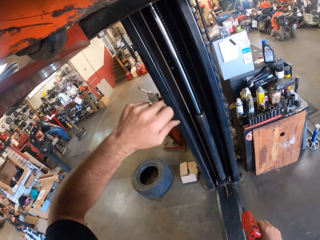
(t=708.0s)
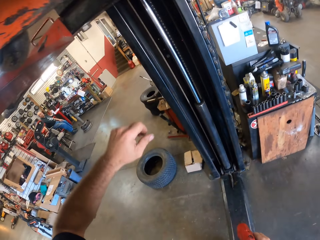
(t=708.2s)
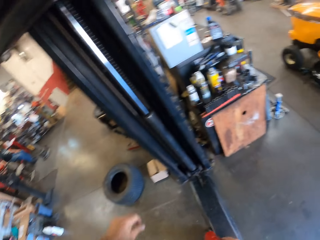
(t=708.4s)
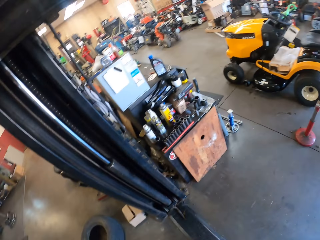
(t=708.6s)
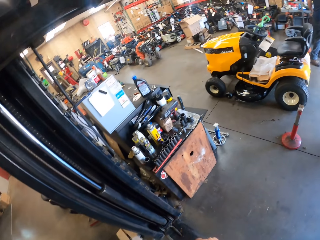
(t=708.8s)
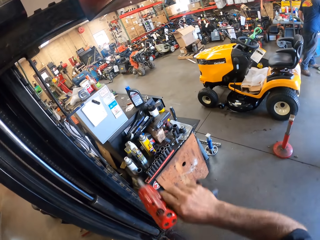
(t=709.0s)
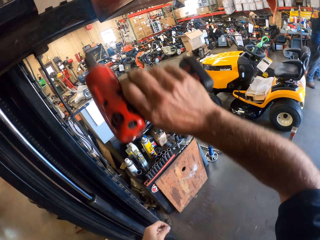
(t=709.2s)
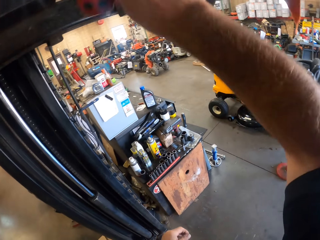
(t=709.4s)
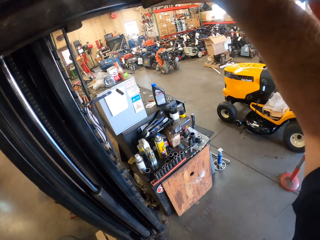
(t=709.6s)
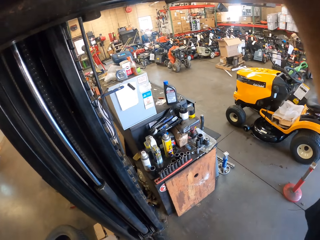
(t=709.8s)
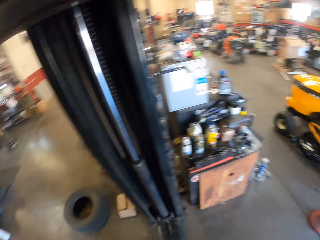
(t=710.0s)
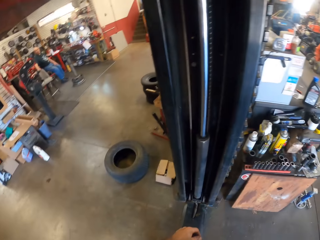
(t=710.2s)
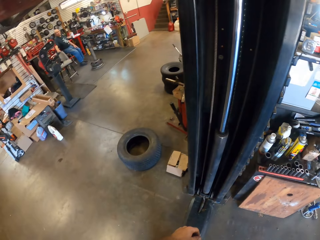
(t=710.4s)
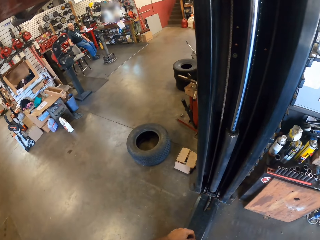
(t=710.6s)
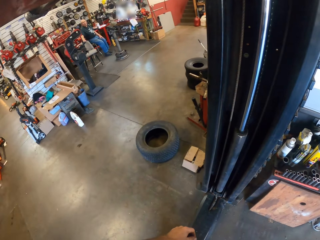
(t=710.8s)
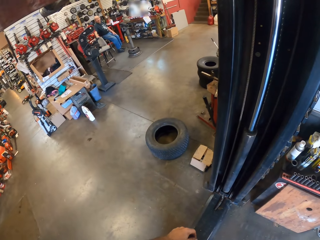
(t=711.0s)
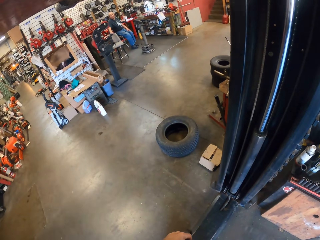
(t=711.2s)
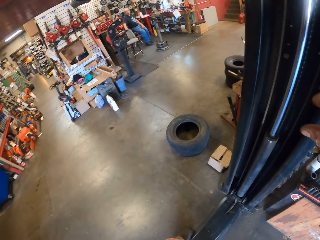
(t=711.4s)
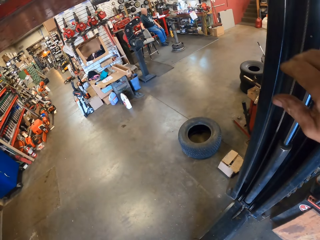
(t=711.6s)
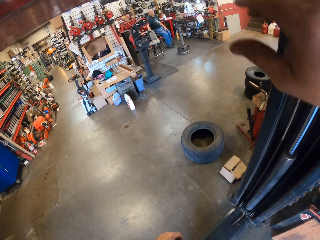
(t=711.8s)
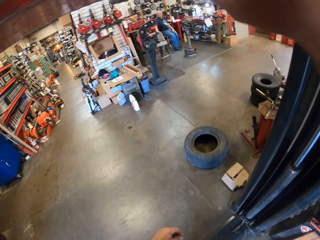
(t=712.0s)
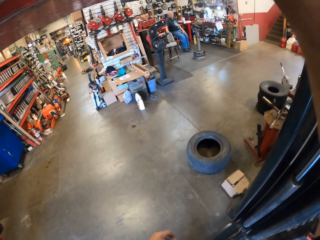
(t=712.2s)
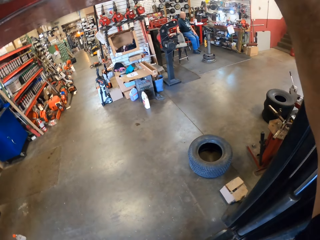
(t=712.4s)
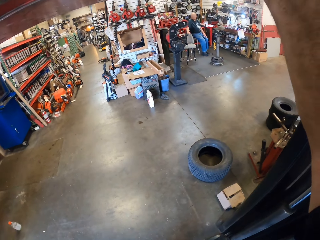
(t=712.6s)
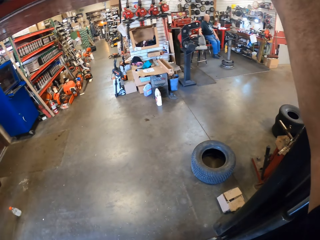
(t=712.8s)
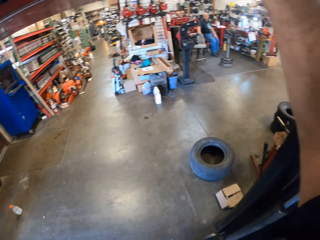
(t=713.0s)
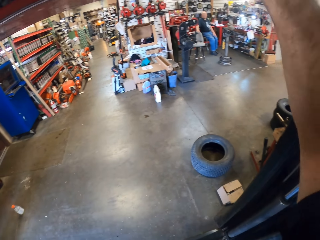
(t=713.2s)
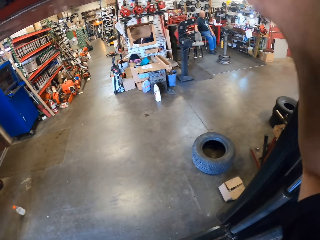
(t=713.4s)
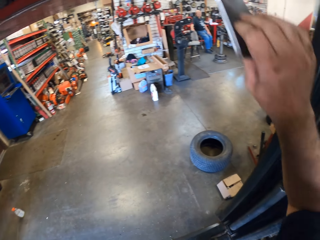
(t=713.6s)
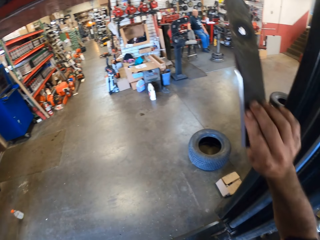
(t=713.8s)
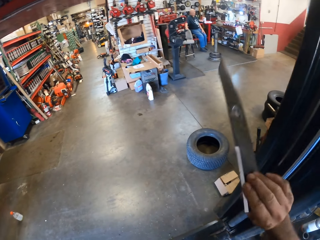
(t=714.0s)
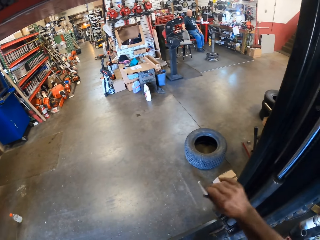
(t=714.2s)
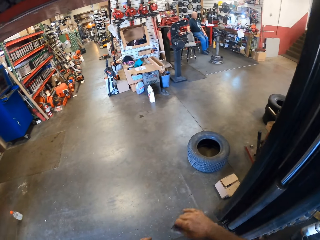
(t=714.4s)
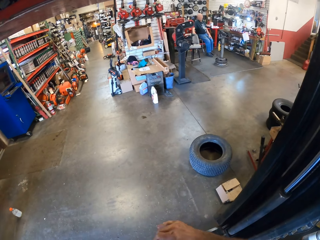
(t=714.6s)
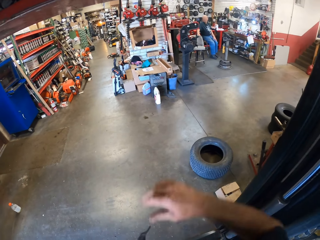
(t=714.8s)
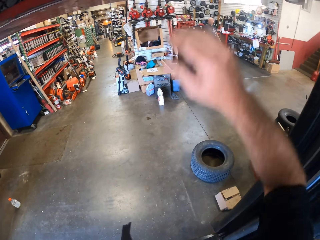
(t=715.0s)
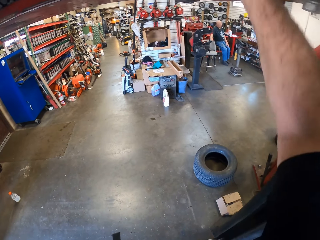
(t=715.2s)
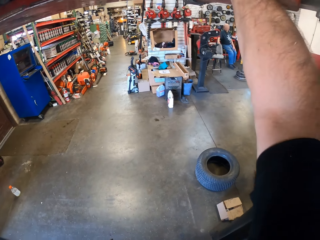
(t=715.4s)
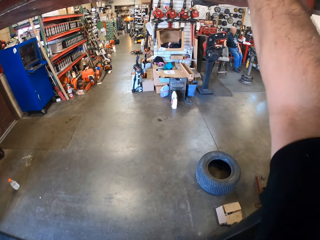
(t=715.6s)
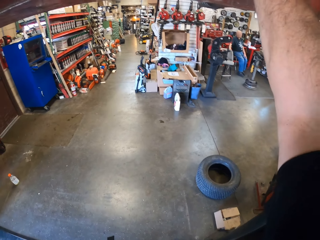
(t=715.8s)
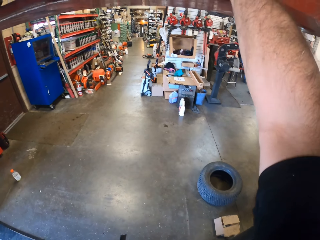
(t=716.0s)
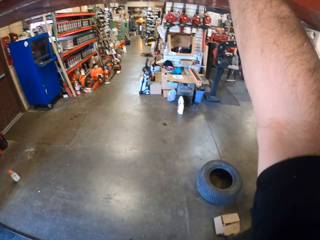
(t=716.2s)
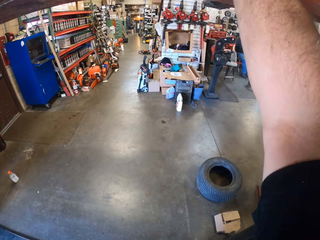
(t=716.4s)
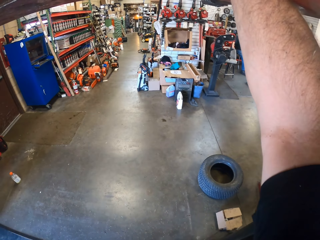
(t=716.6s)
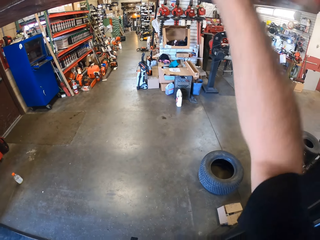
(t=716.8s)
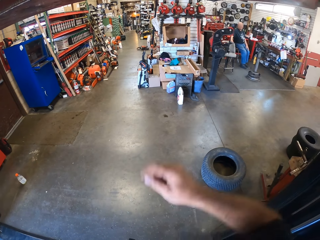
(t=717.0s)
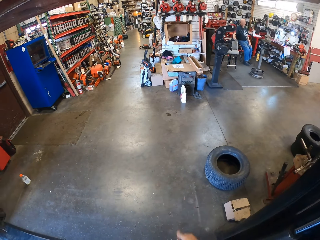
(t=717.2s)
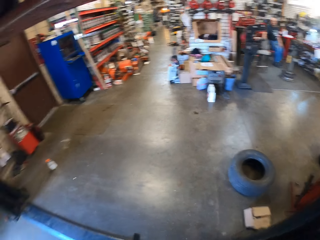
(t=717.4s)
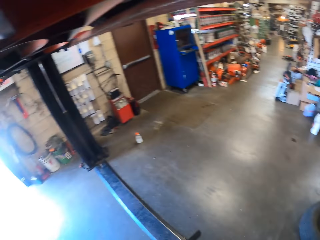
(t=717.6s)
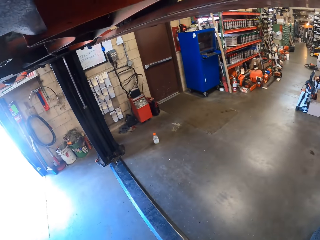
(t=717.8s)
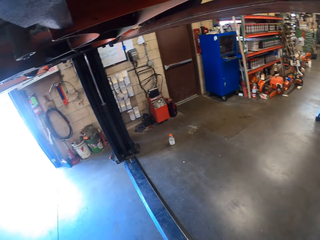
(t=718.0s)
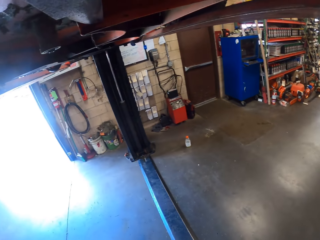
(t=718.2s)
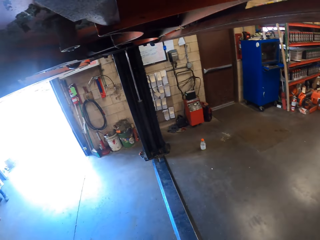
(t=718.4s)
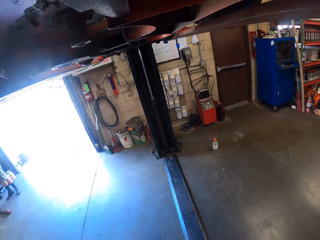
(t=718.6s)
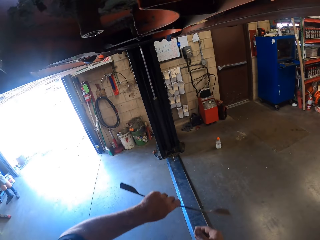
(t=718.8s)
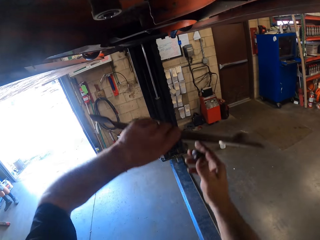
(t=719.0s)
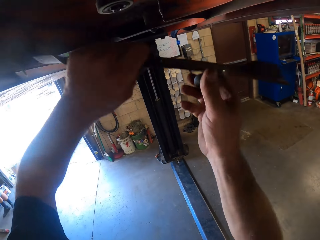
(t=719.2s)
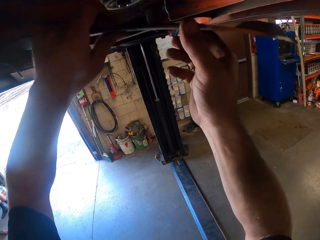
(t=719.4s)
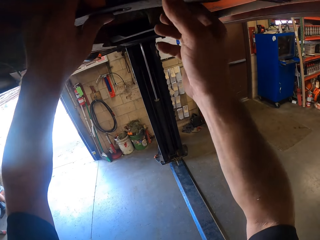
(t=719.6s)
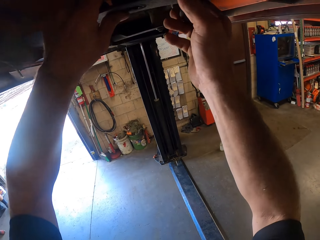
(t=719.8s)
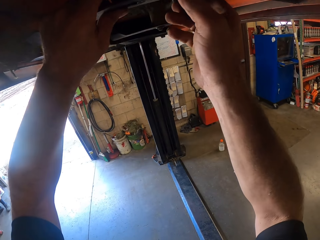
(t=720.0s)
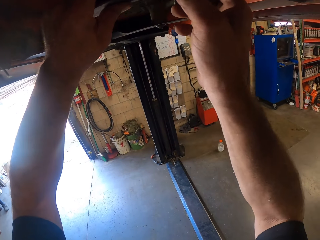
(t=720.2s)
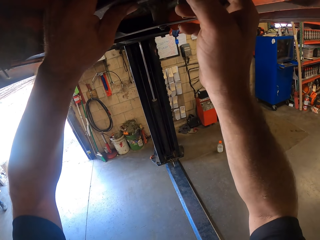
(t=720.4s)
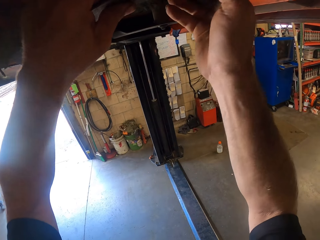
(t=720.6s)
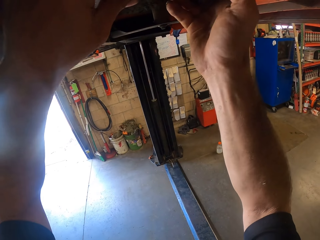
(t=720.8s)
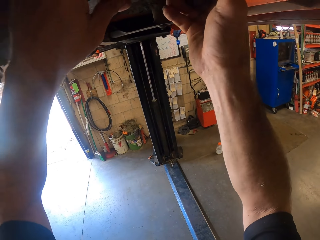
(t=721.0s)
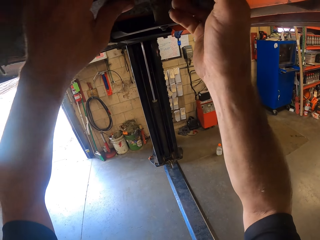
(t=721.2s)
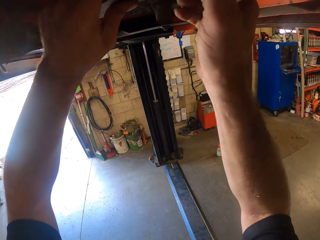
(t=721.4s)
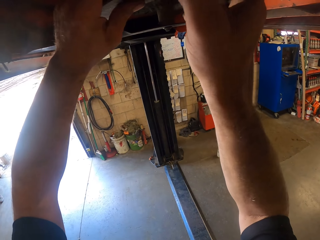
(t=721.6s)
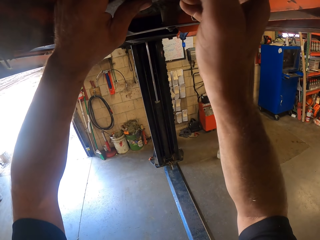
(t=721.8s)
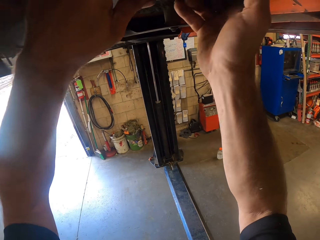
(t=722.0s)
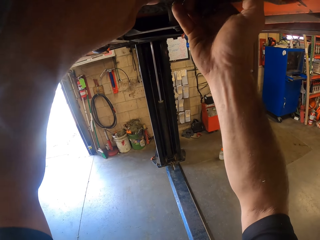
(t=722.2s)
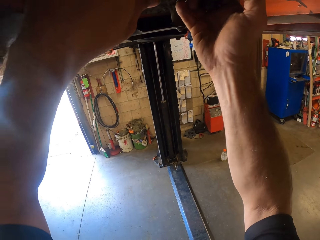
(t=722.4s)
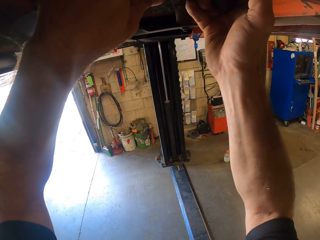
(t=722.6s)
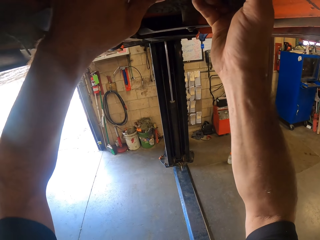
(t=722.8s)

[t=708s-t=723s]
The camera wearer holds the impact wrench with the hand. He puts the cordless driver on the shelf. He lifts the impact wrench and fixes the metal. He takes the third lawnmower blade from the top of the shelf. He looks around the garage, moves the hand, and holds the metal. He passes the lawnmower blade to his left hand. He lifts the hand. He picks up another bolt from the top of the shelf. He puts the hand down. He looks around the garage. He sets the lawnmower blade under the lawnmower. He fixes the metal with the hand.

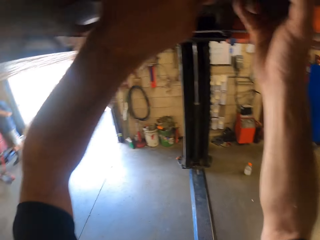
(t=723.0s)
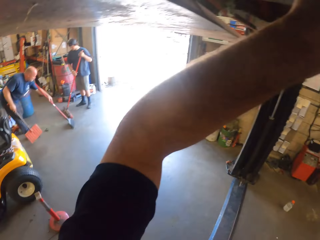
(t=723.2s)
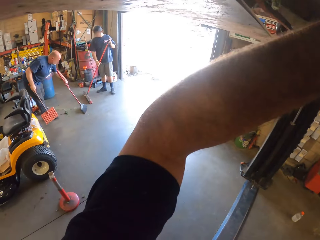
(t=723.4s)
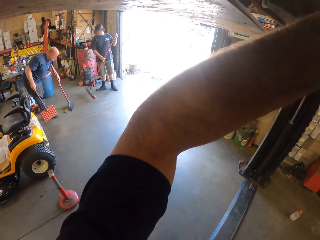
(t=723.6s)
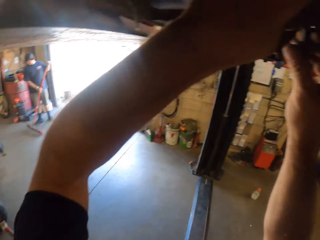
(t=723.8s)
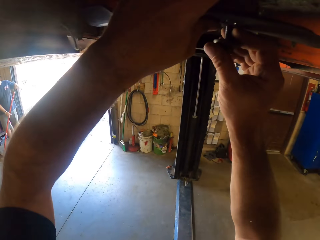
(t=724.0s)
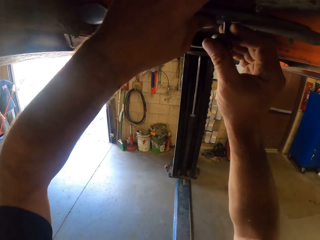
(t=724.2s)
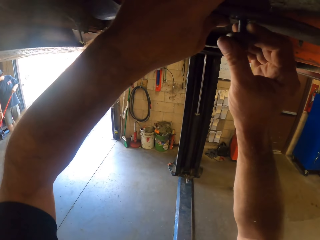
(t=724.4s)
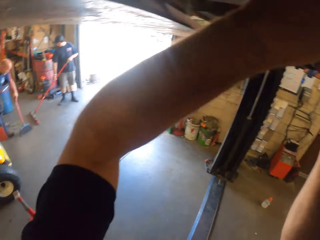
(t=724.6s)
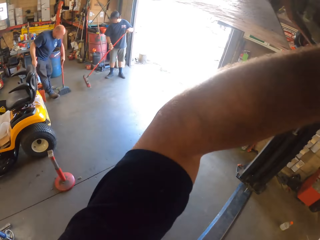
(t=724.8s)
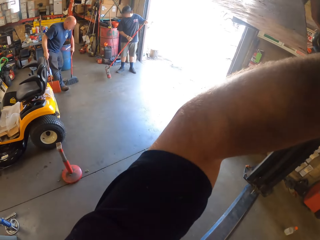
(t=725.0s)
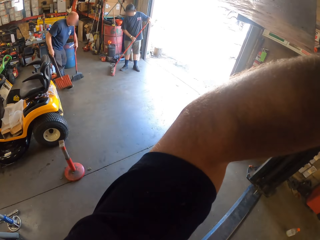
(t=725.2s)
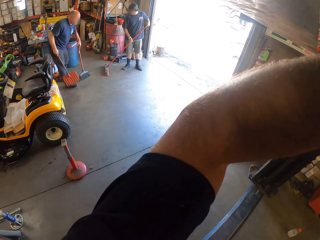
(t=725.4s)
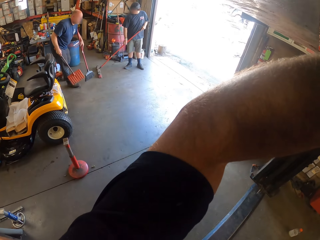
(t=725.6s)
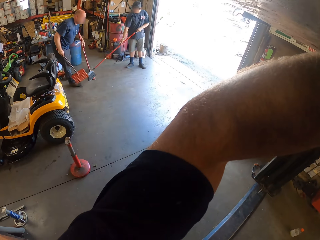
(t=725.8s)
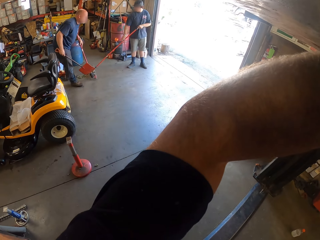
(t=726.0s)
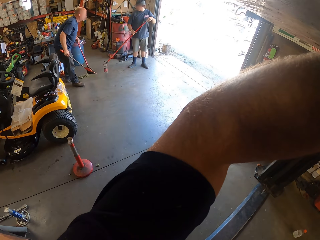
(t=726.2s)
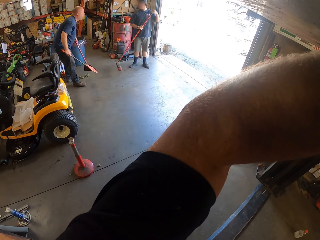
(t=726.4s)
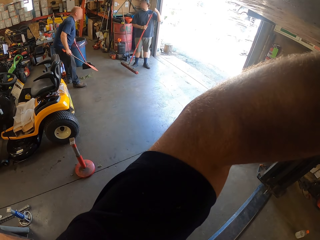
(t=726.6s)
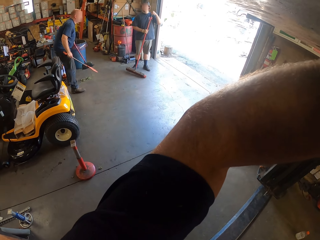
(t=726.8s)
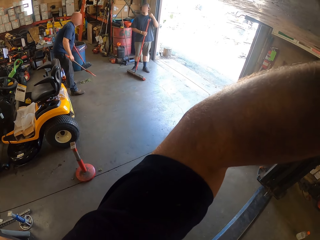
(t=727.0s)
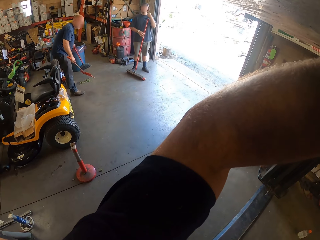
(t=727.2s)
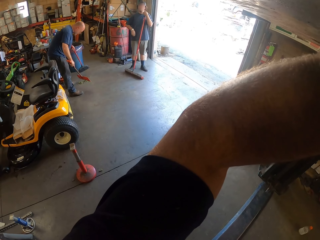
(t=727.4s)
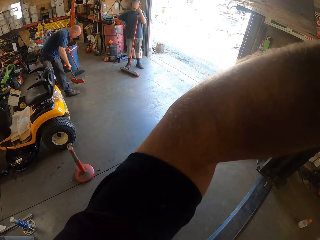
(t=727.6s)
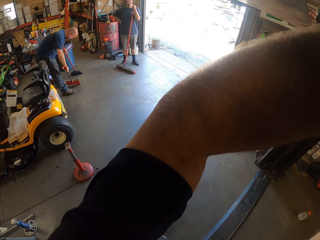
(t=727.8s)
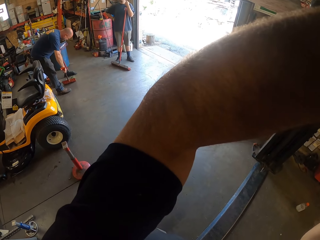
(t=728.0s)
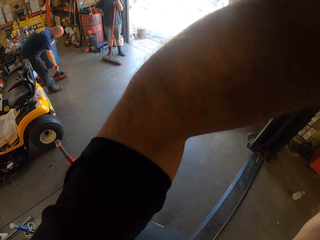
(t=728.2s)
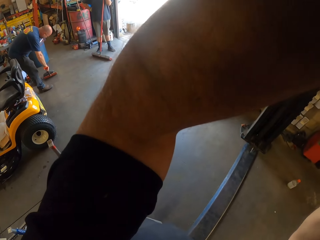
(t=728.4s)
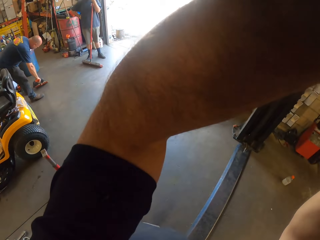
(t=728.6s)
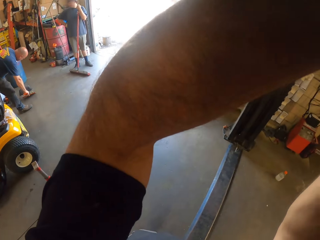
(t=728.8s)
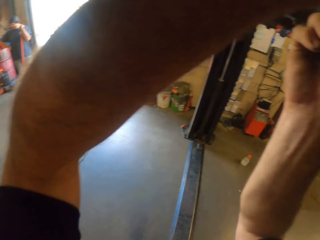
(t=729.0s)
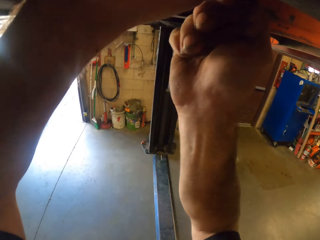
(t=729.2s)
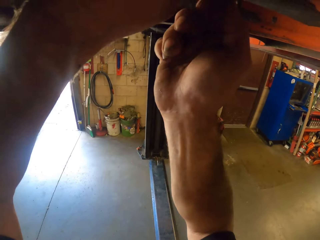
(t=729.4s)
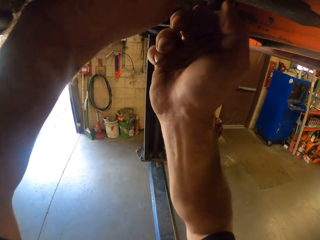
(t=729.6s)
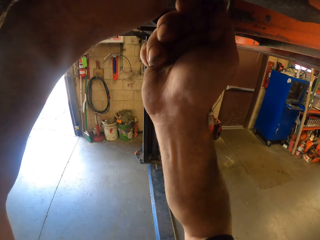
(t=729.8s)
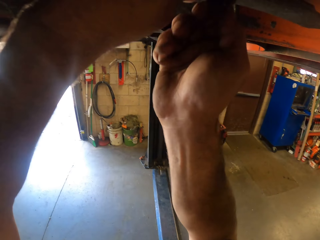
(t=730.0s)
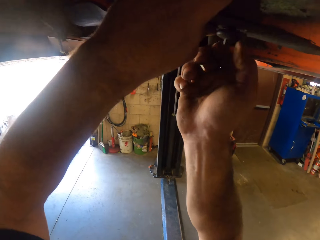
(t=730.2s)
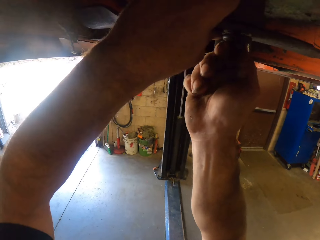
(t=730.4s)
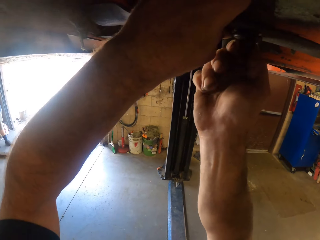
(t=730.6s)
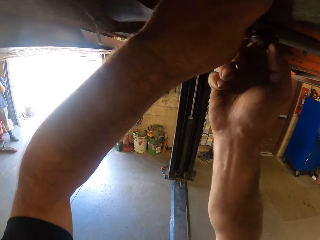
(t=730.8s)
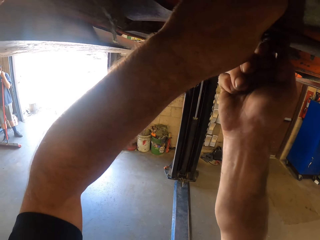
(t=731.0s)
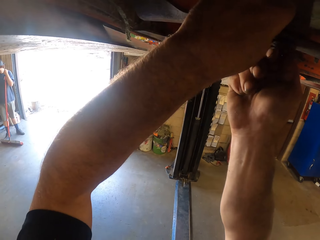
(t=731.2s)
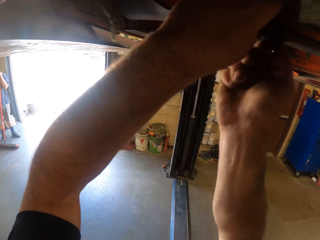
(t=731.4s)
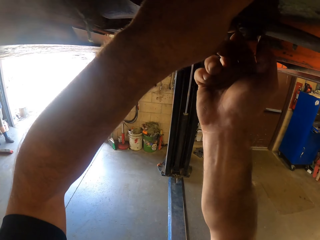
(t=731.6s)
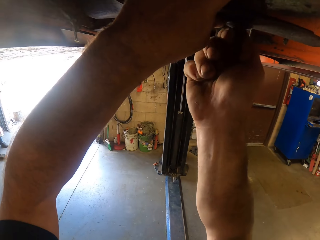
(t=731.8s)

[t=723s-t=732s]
A man and another man sweep the floor. The camera wearer screws the lawnmower blade to the lawnmower with the bolt. They look at the man and the other man. They interact with the first man.
